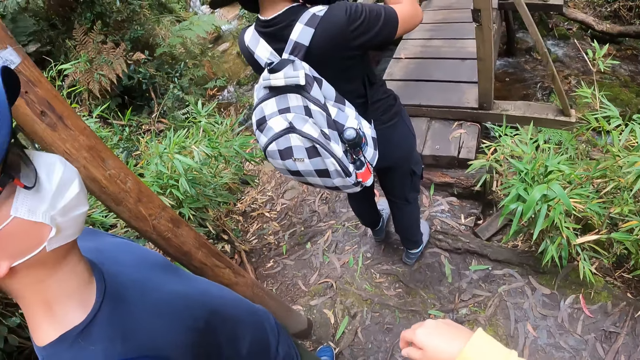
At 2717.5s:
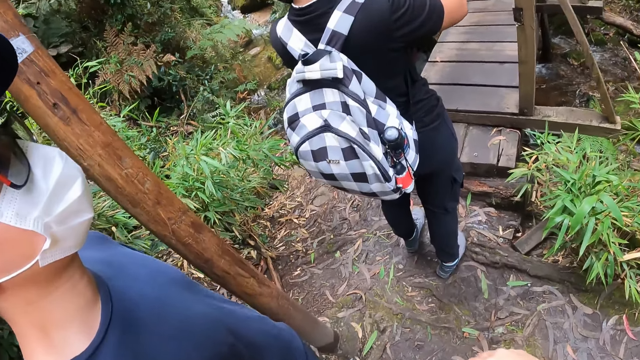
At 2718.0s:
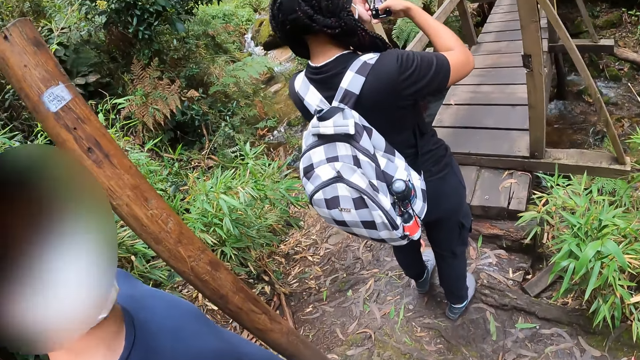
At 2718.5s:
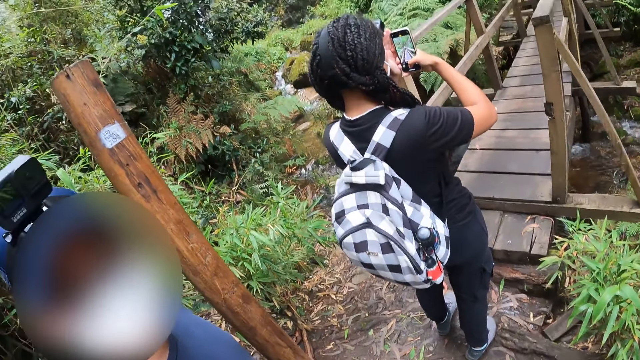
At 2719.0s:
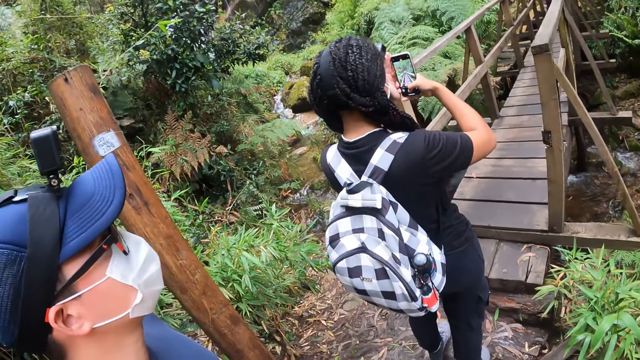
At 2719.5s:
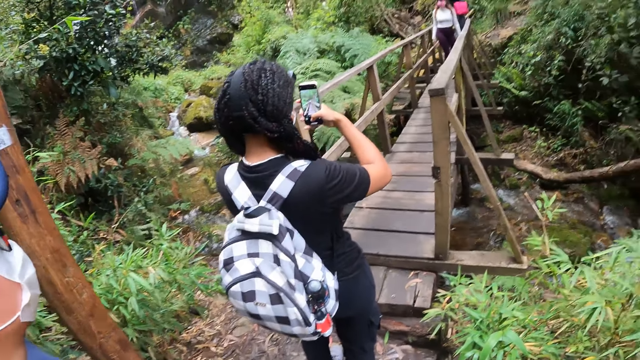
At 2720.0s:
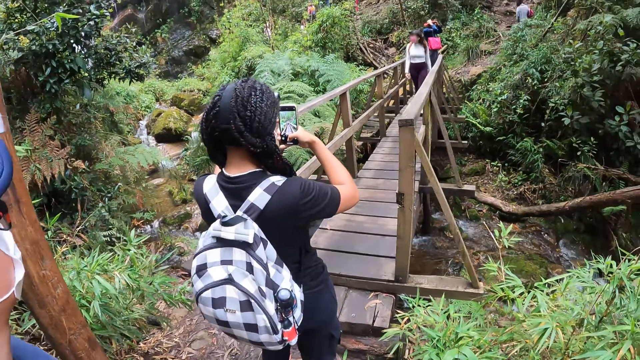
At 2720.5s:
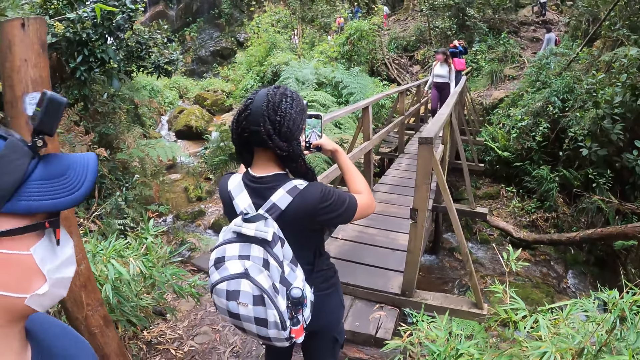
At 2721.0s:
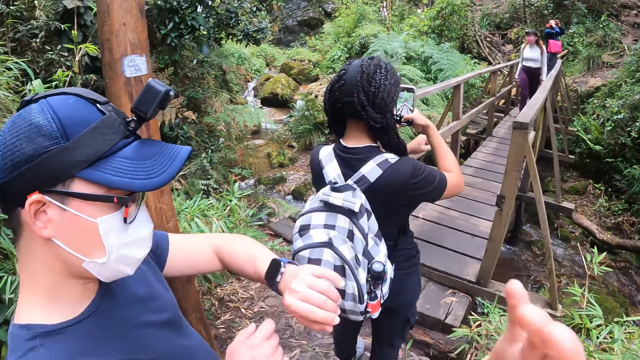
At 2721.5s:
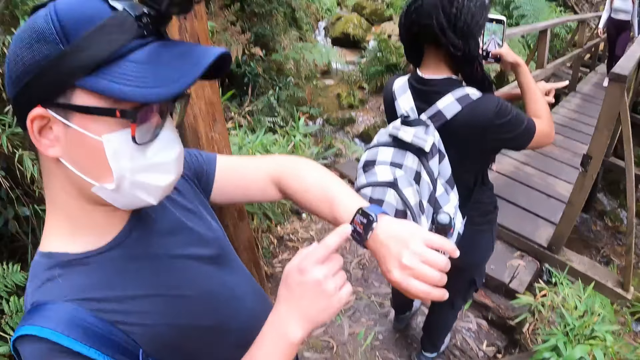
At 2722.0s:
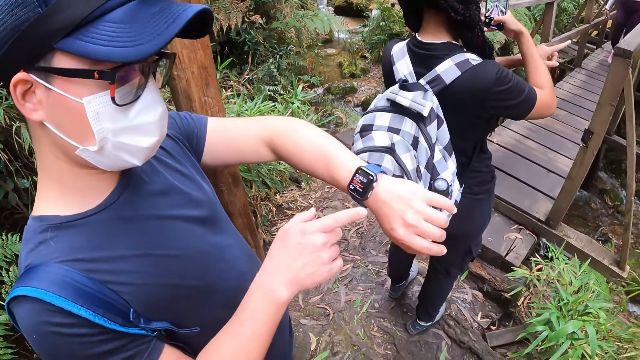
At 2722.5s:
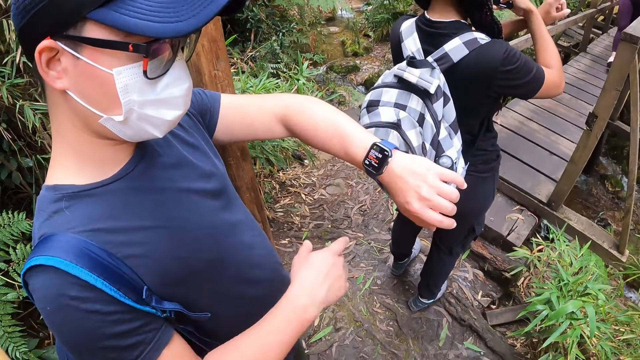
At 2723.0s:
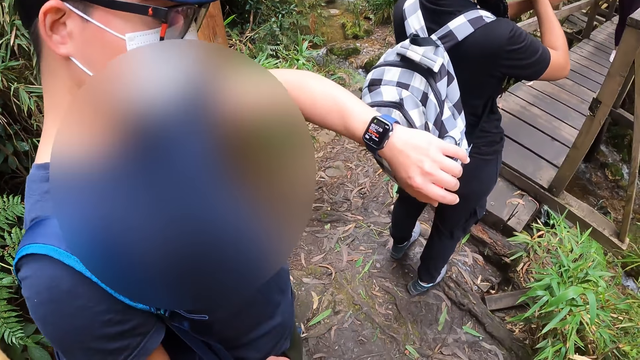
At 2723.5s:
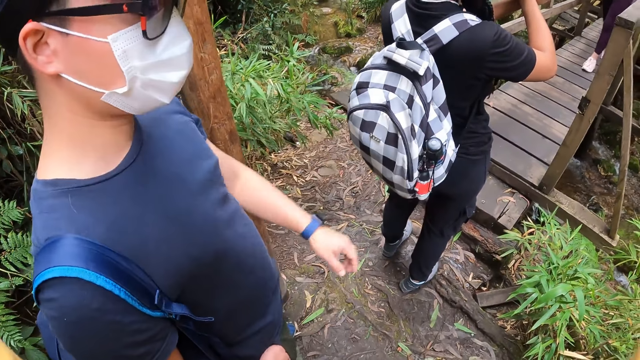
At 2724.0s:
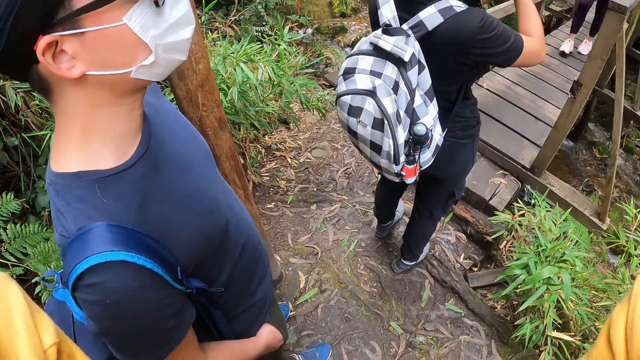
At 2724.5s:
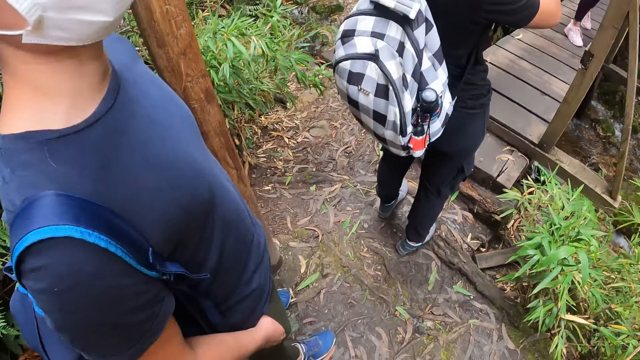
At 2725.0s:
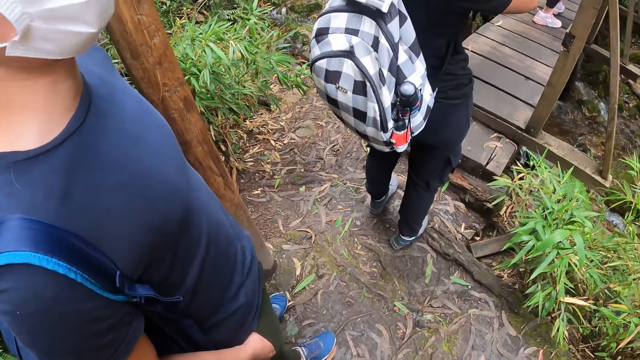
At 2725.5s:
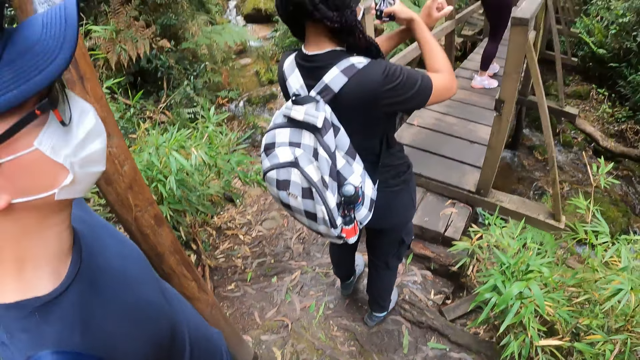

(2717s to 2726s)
A person looks at the camera wearer. Another person takes a photo of a third person. The camera wearer moves the right hand. The first person points at the watch. The second person points at the third person. The first person points at the watch, and drops the left hand.

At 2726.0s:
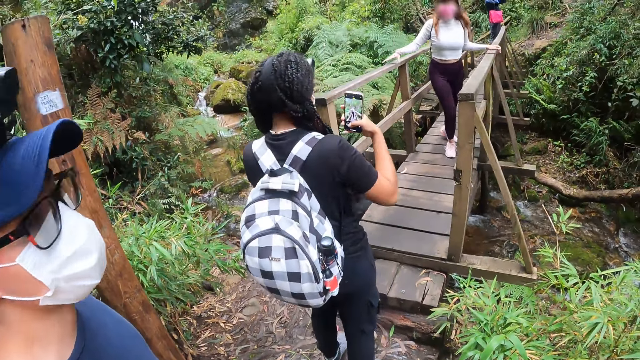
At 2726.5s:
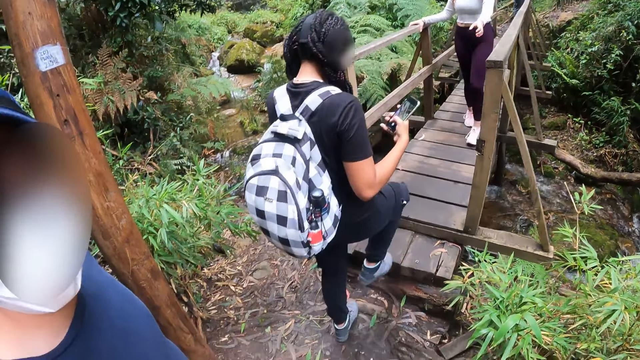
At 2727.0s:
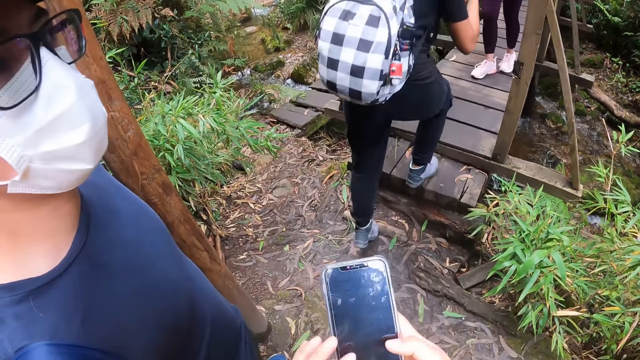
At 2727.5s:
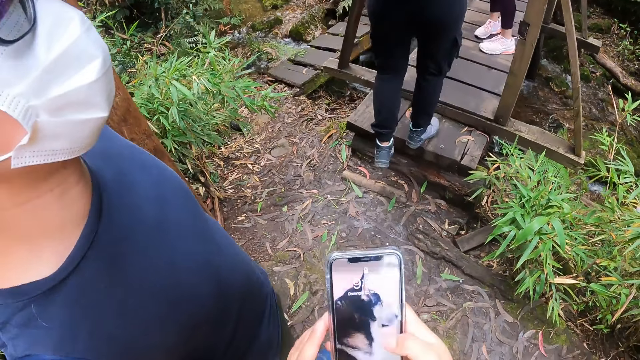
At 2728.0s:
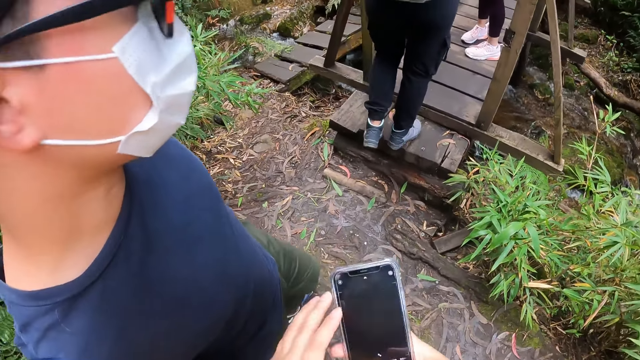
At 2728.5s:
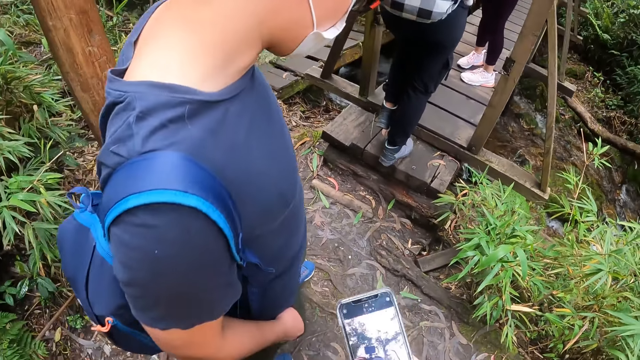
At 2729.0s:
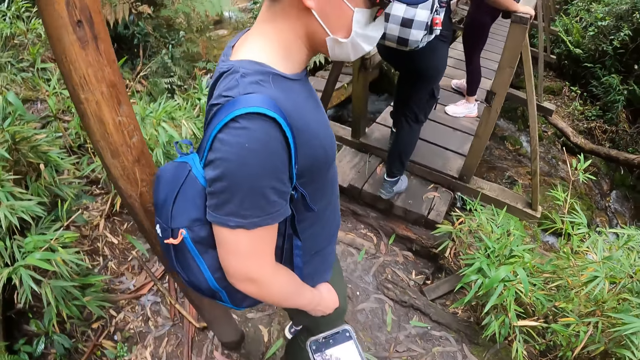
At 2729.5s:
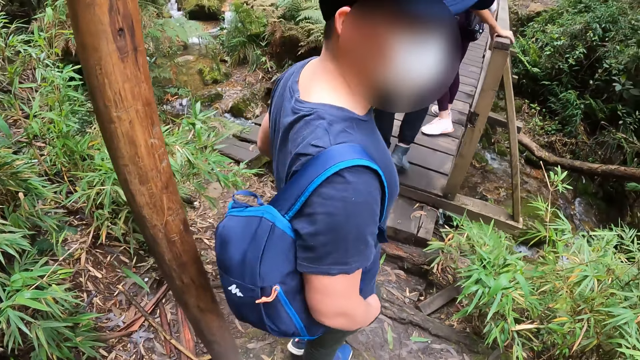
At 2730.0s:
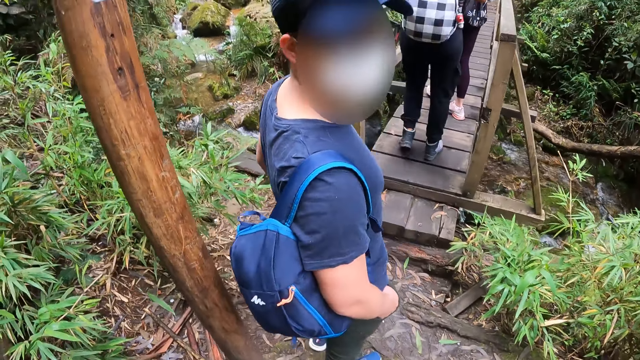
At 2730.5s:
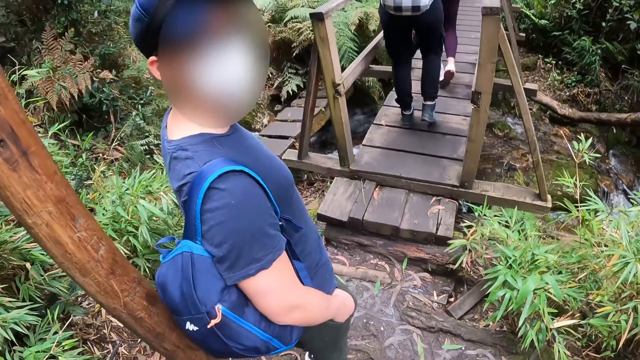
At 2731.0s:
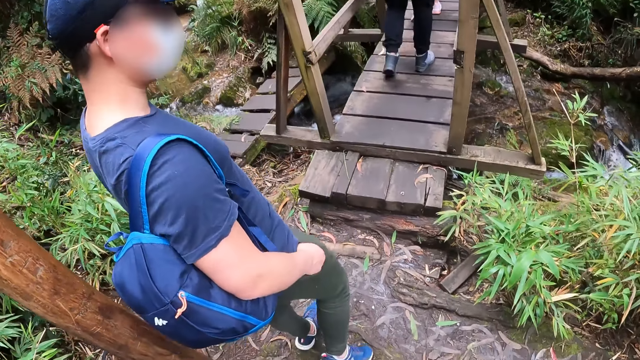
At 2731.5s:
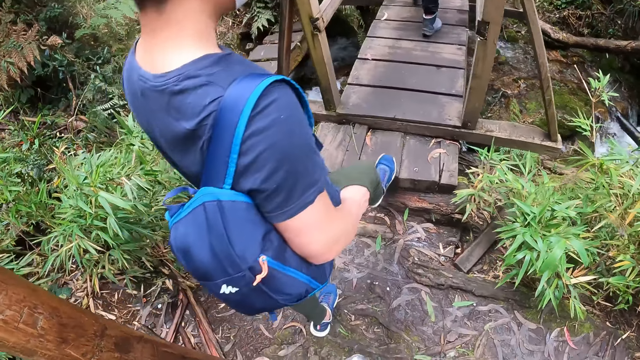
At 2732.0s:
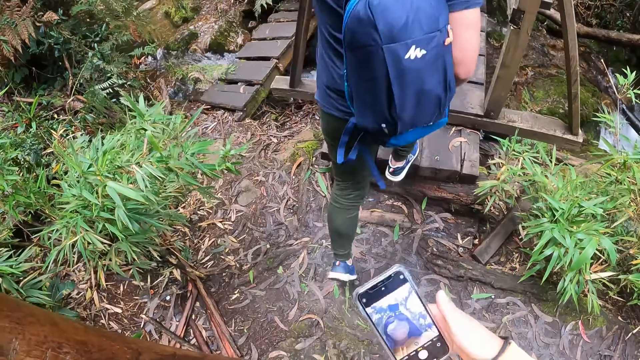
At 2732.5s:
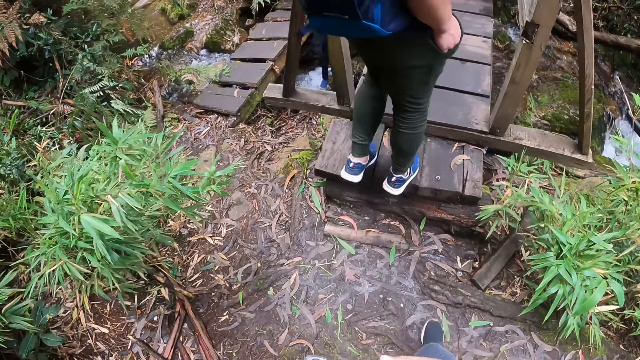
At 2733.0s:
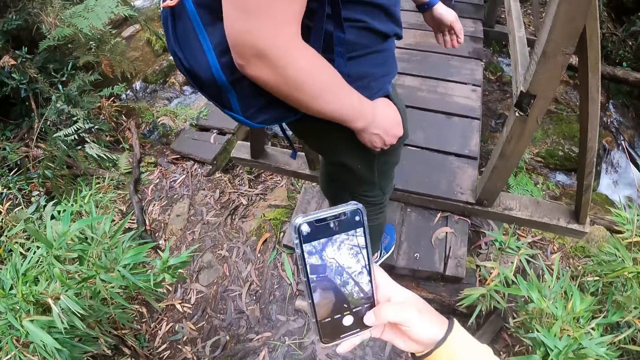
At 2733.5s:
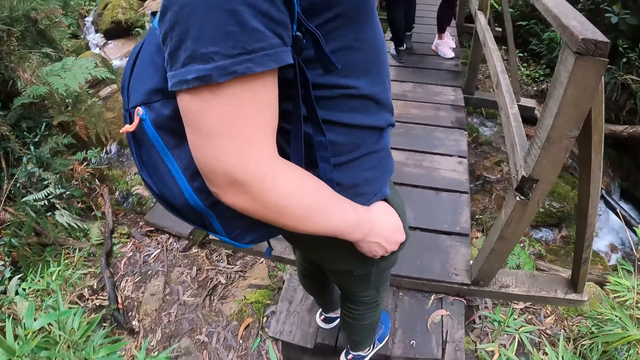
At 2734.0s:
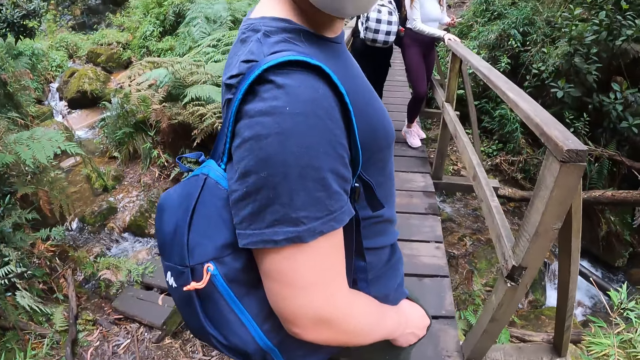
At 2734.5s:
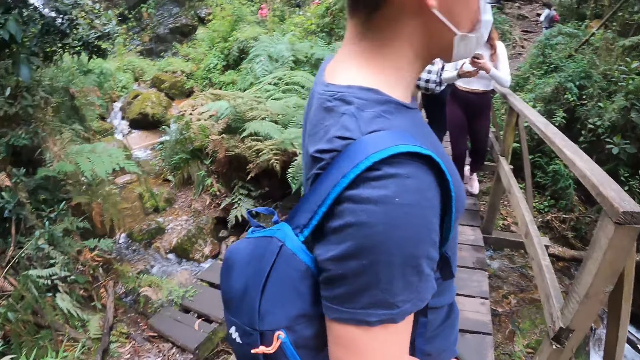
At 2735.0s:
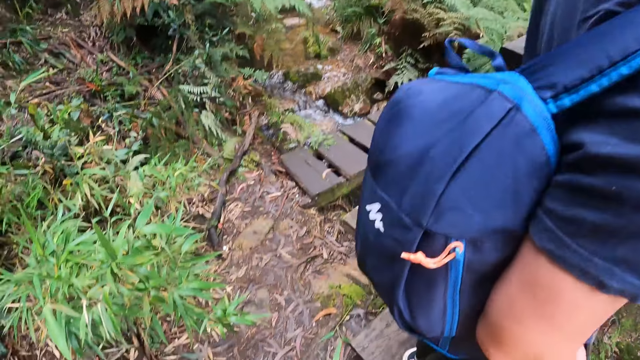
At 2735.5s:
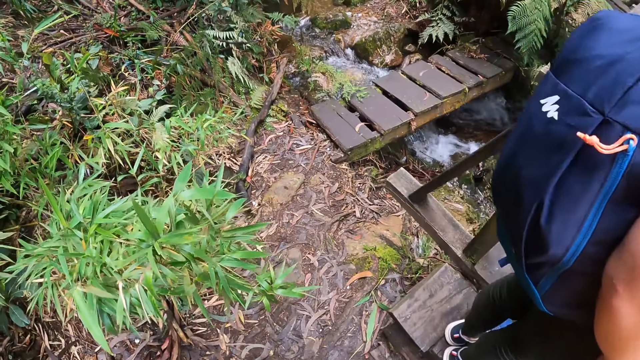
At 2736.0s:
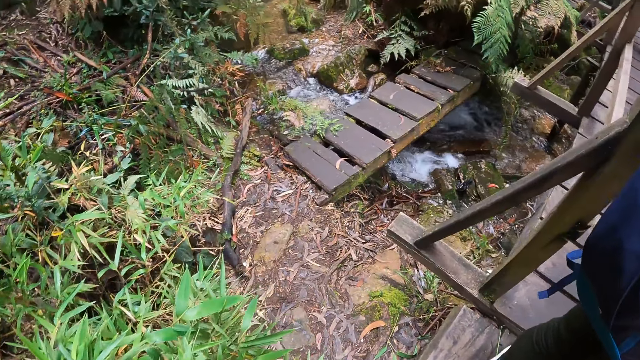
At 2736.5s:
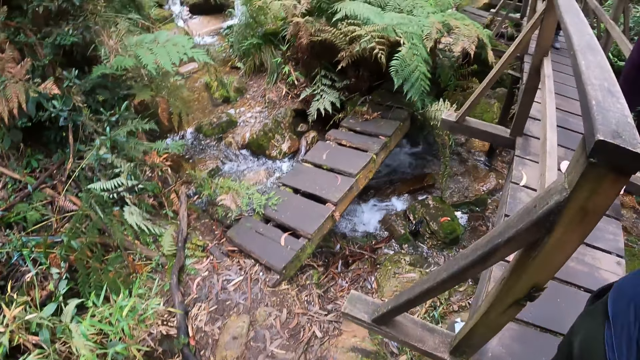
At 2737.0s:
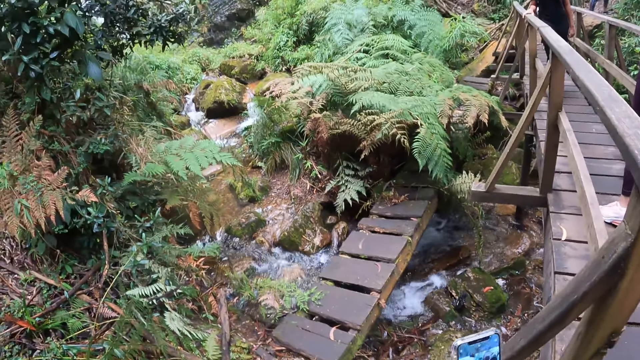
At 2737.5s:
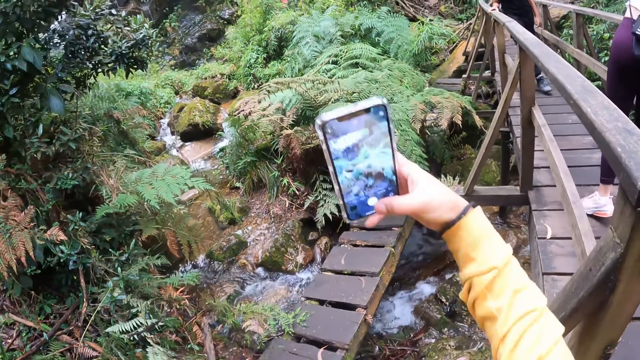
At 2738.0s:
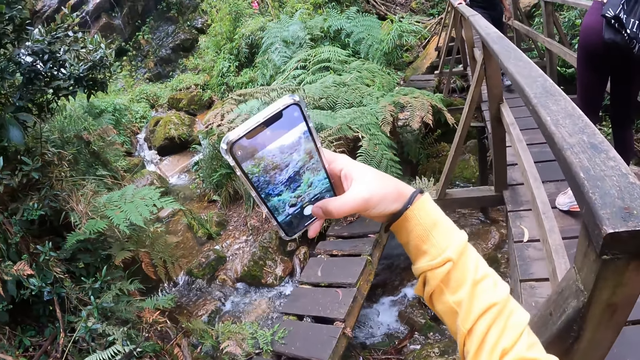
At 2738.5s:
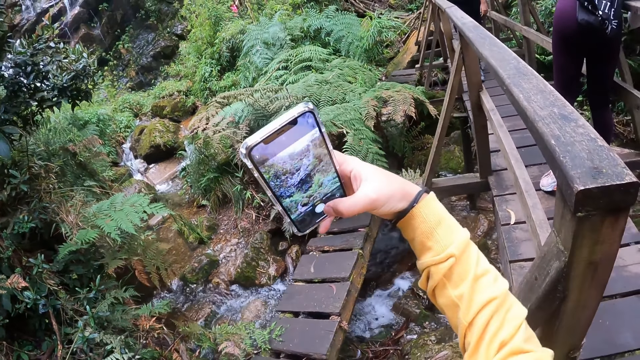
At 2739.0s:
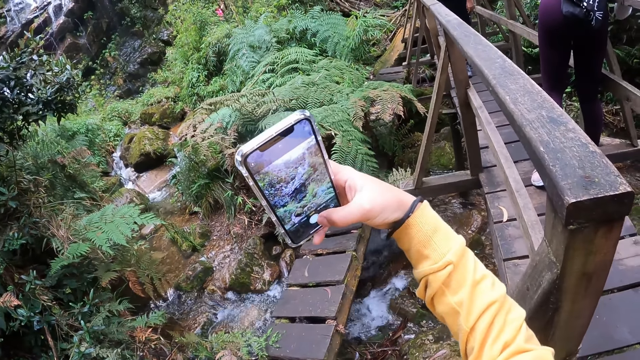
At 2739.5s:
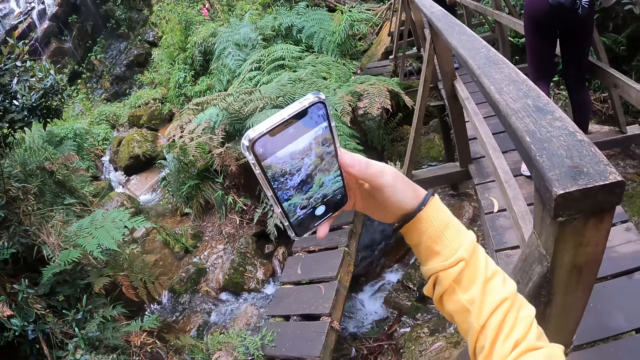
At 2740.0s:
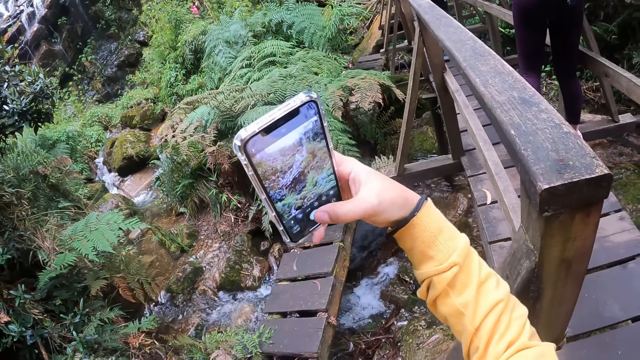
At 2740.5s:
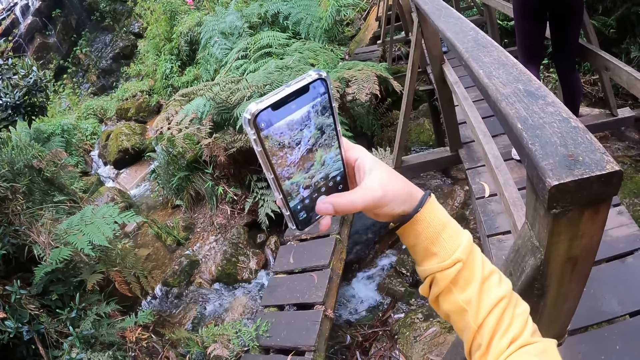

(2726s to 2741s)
A person steps on the bridge. The camera wearer holds a phone. Another person steps forward, stands beside the camera wearer and steps on the bridge. The camera wearer holds the phone. The other person stands beside the camera wearer. The camera wearer looks aside. She operates the phone in her right hand. She takes photos with the phone.
